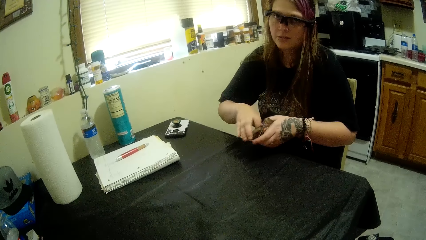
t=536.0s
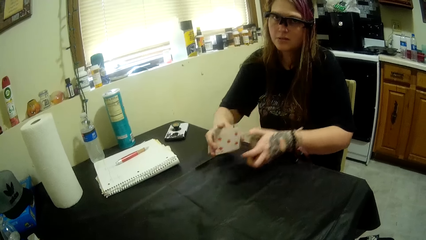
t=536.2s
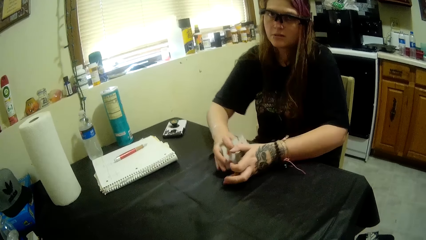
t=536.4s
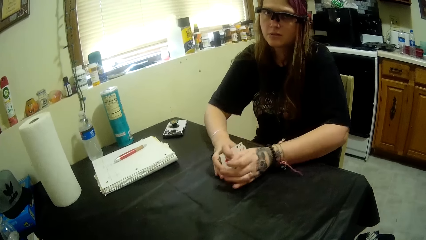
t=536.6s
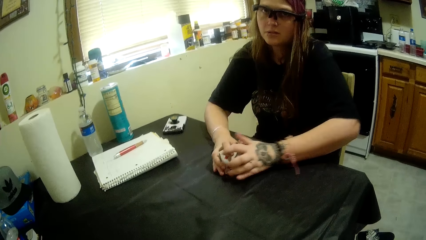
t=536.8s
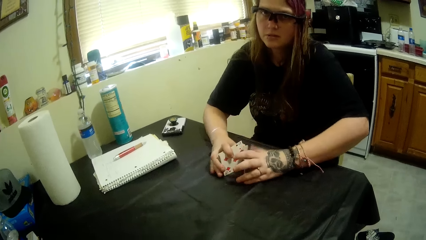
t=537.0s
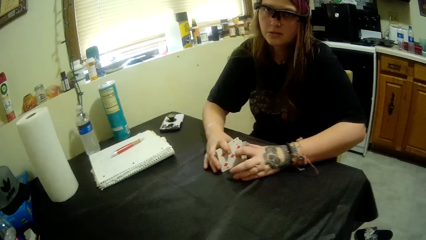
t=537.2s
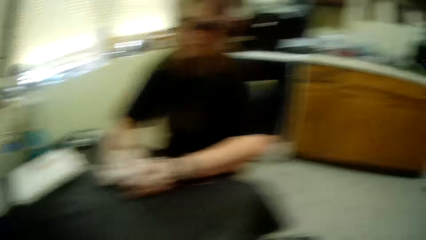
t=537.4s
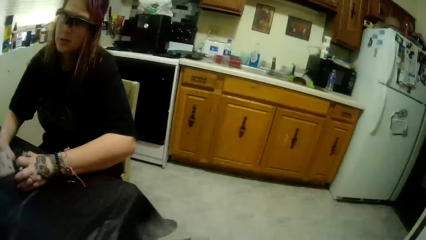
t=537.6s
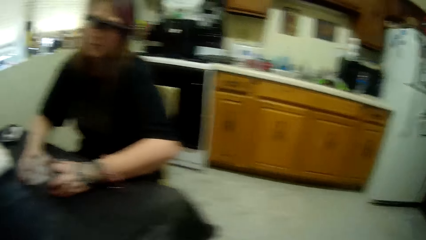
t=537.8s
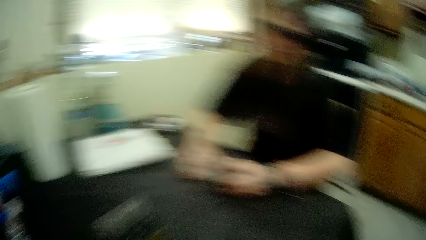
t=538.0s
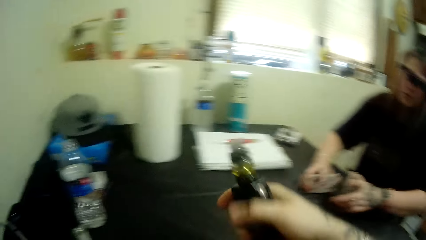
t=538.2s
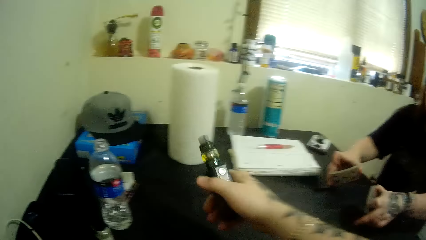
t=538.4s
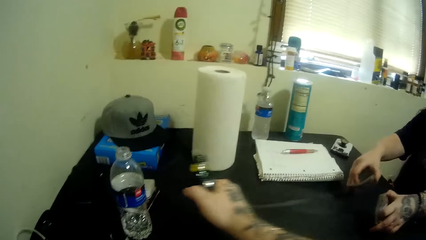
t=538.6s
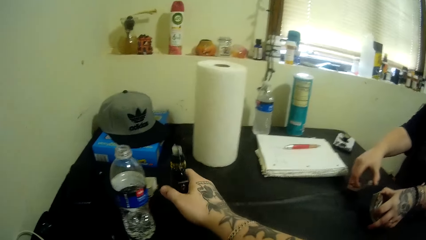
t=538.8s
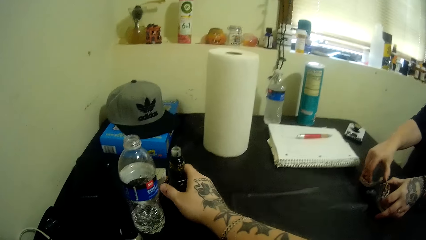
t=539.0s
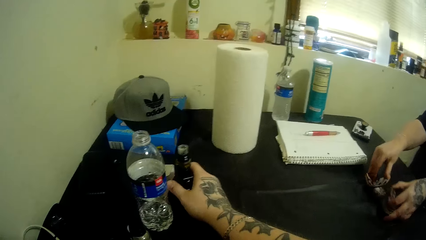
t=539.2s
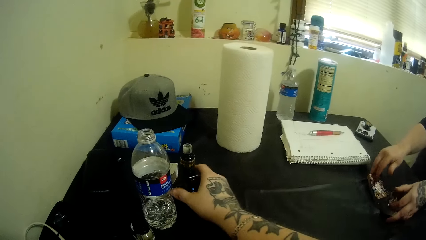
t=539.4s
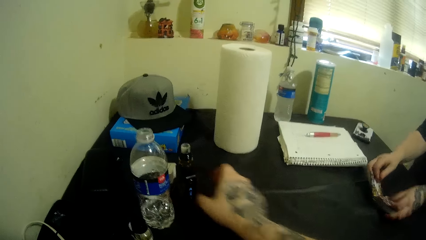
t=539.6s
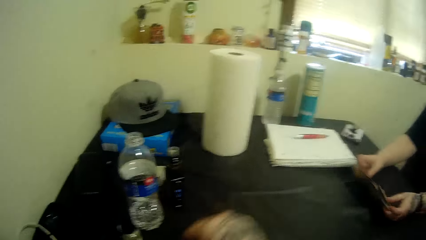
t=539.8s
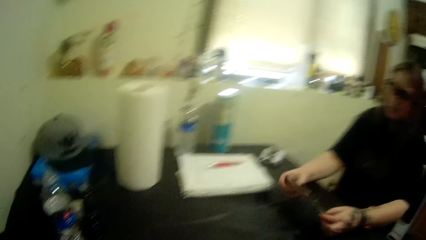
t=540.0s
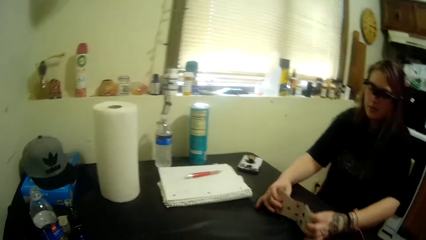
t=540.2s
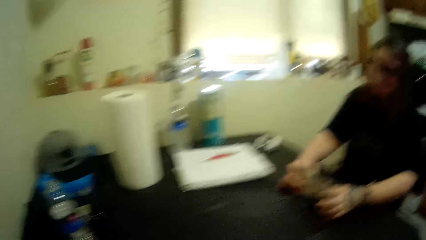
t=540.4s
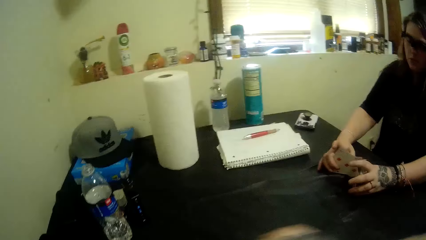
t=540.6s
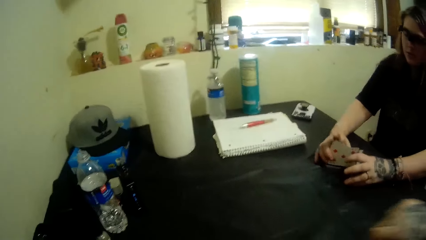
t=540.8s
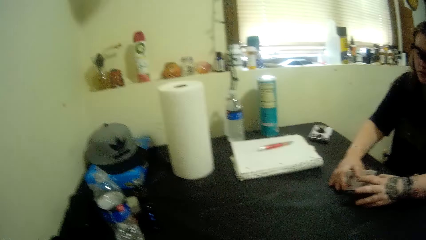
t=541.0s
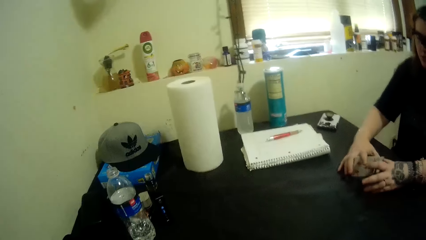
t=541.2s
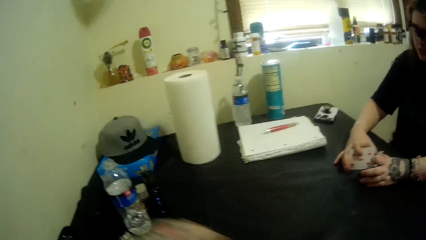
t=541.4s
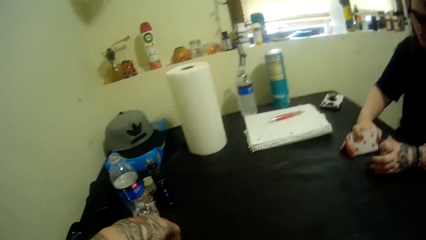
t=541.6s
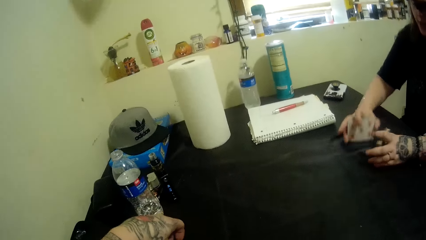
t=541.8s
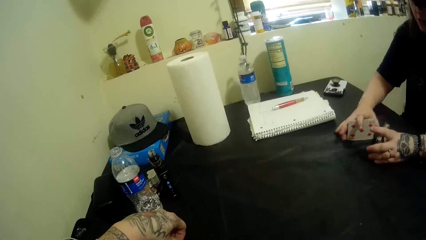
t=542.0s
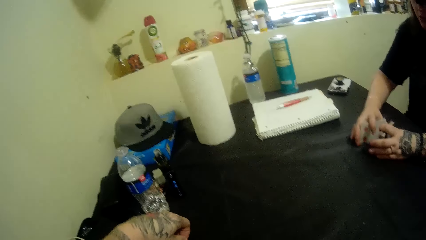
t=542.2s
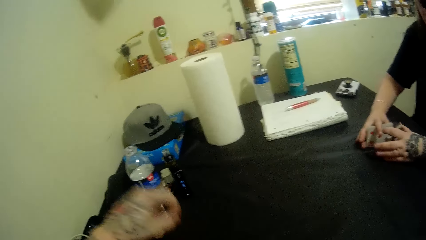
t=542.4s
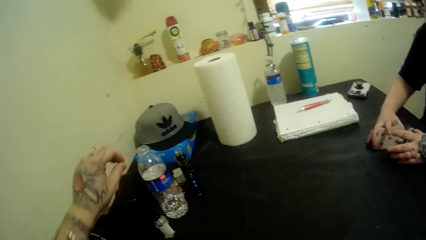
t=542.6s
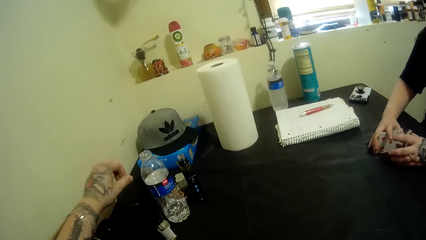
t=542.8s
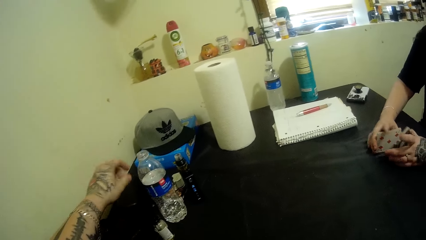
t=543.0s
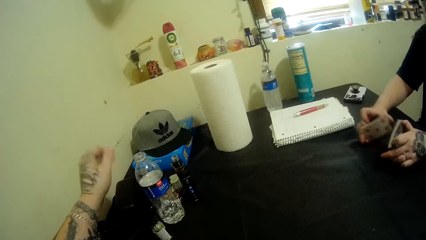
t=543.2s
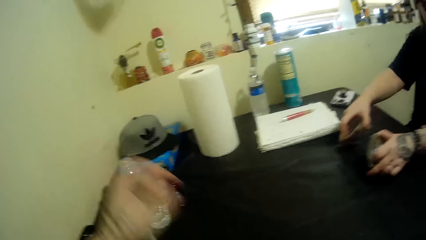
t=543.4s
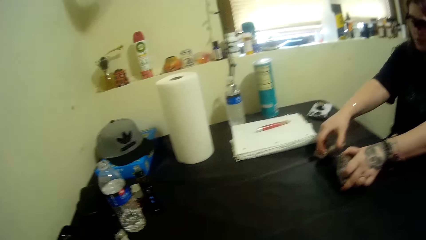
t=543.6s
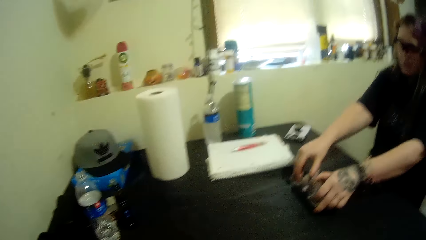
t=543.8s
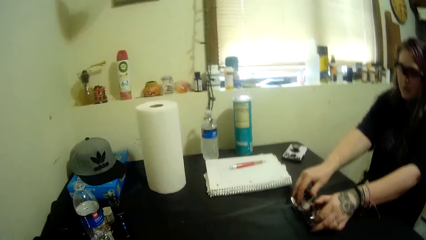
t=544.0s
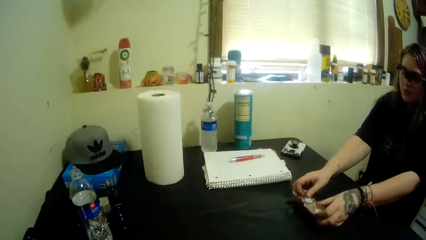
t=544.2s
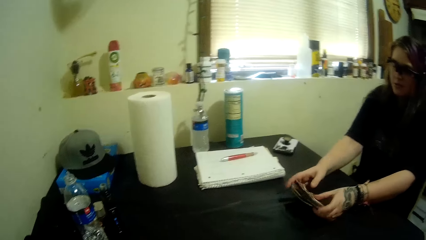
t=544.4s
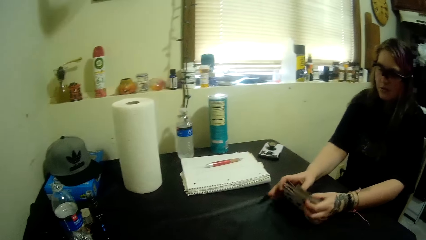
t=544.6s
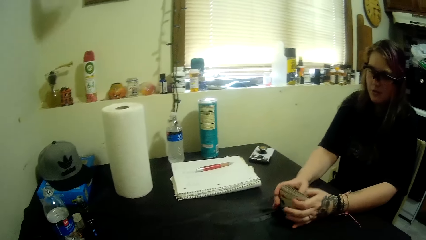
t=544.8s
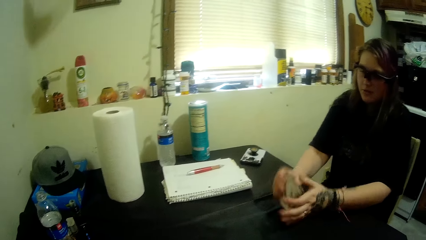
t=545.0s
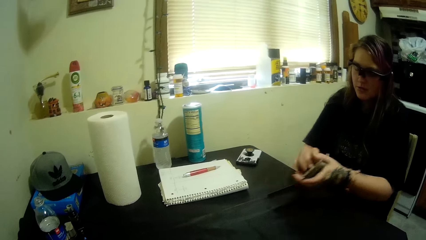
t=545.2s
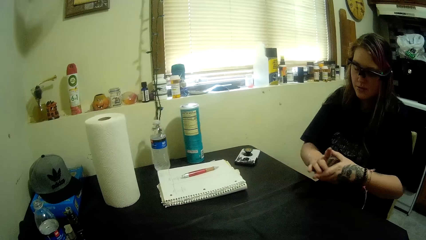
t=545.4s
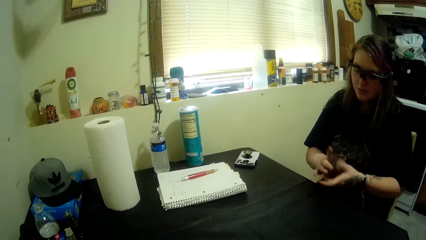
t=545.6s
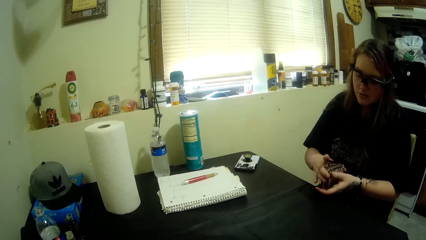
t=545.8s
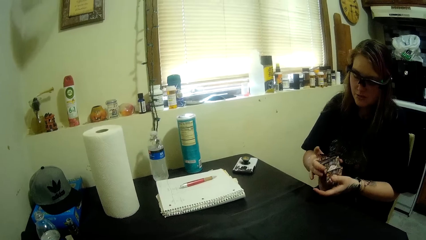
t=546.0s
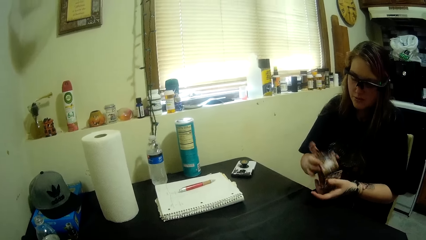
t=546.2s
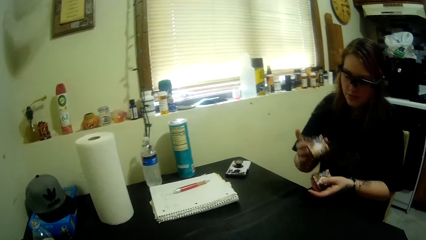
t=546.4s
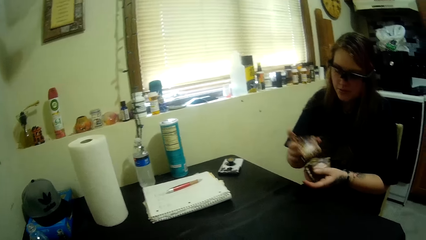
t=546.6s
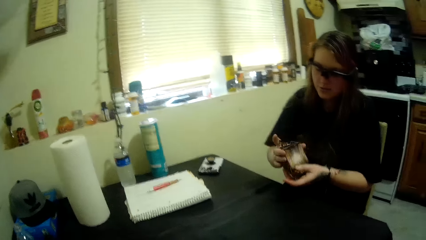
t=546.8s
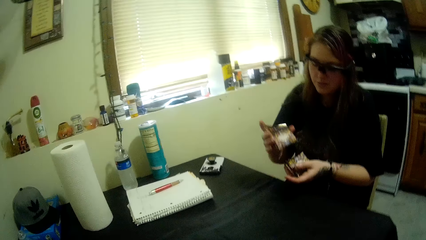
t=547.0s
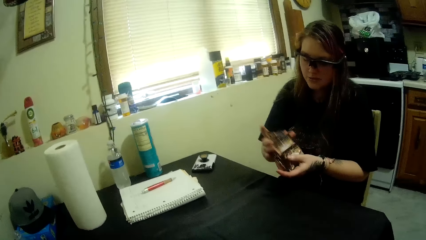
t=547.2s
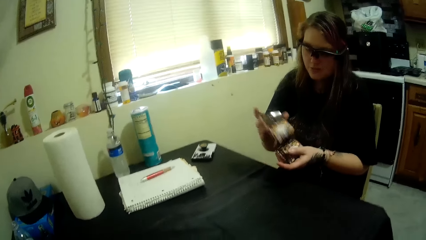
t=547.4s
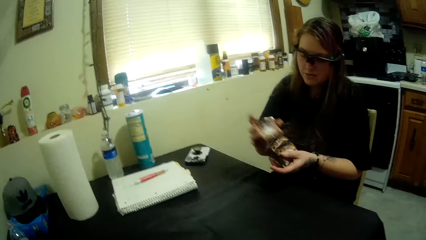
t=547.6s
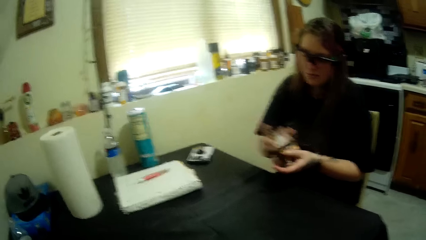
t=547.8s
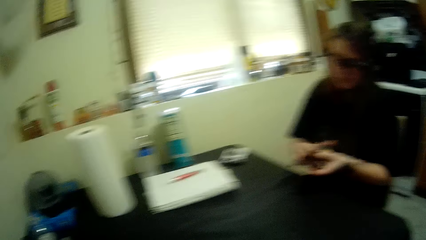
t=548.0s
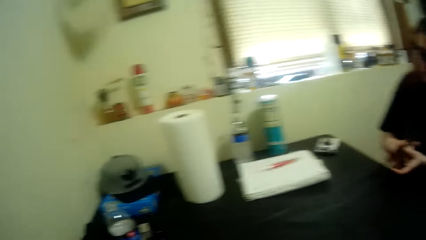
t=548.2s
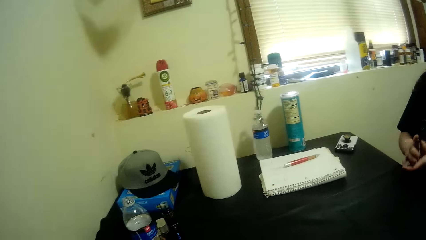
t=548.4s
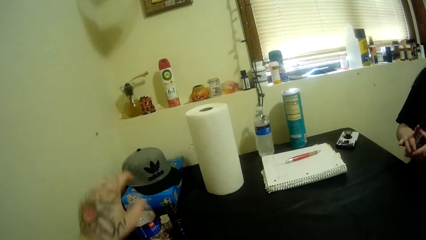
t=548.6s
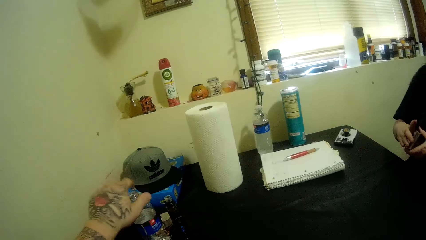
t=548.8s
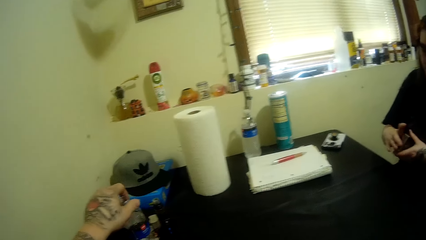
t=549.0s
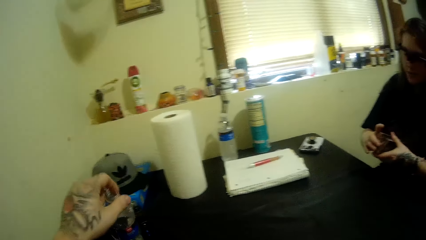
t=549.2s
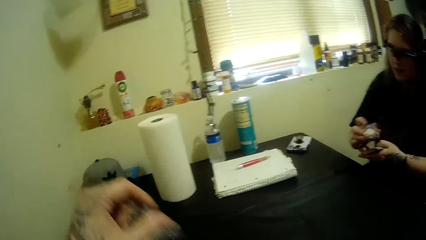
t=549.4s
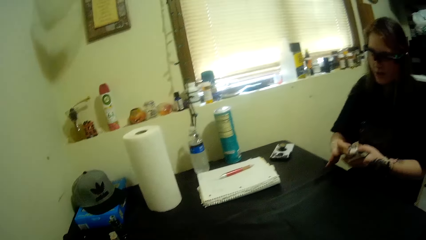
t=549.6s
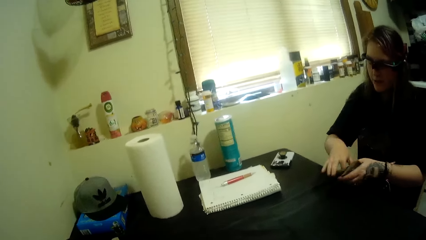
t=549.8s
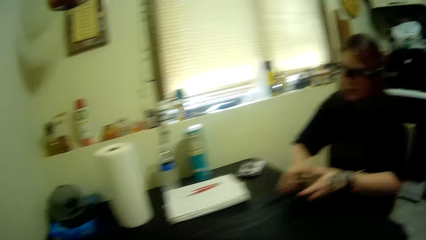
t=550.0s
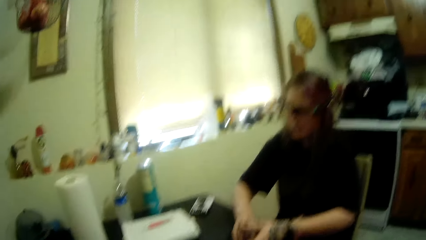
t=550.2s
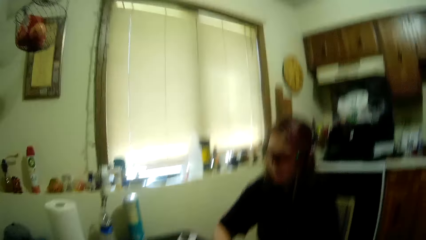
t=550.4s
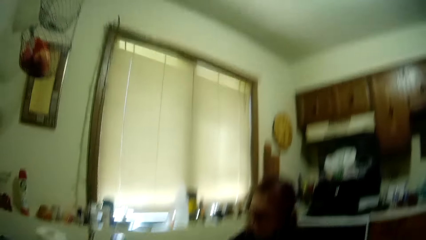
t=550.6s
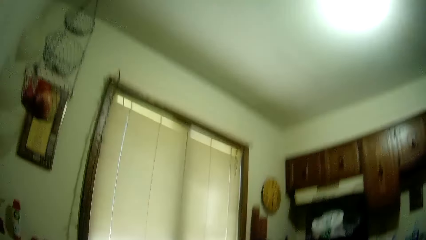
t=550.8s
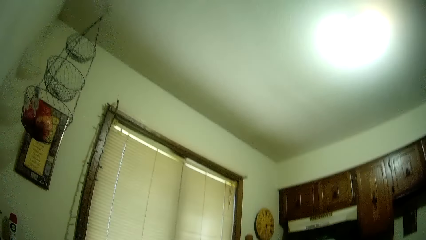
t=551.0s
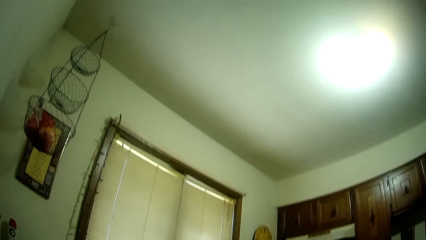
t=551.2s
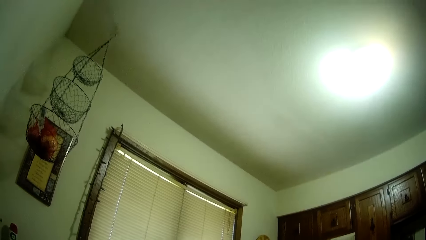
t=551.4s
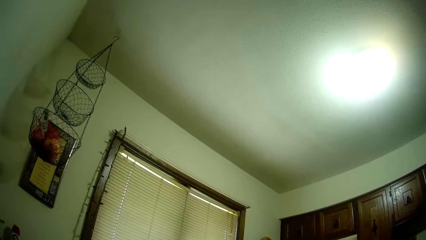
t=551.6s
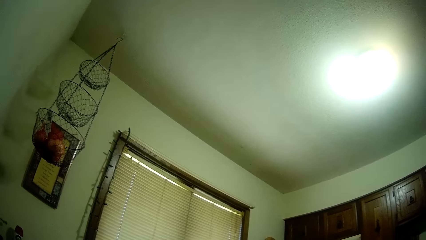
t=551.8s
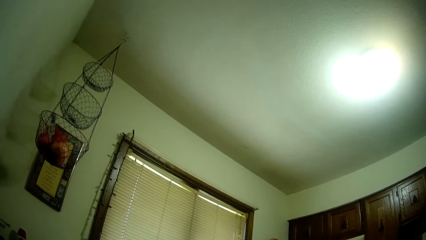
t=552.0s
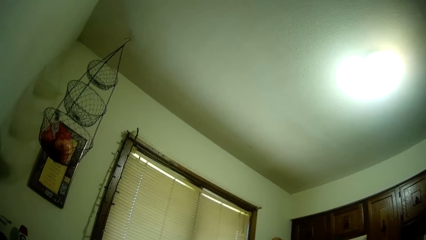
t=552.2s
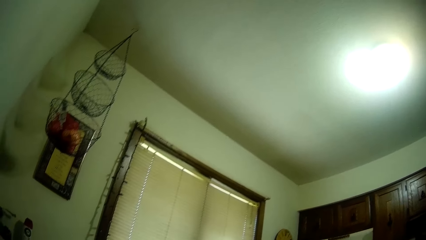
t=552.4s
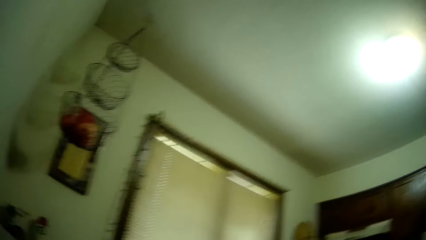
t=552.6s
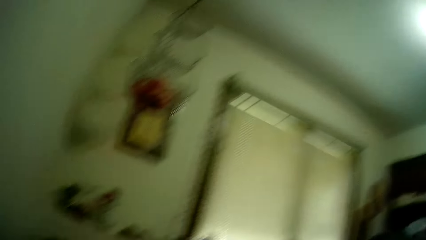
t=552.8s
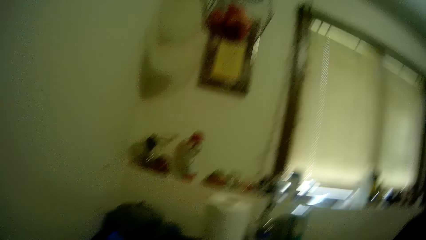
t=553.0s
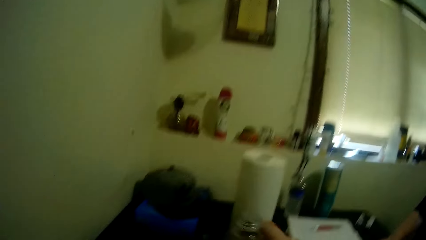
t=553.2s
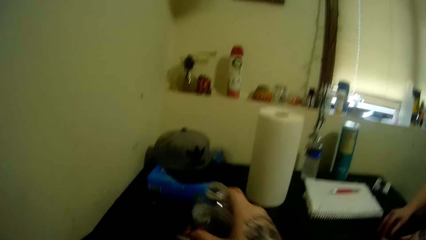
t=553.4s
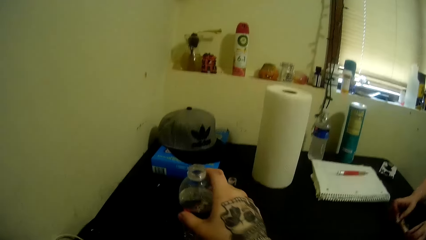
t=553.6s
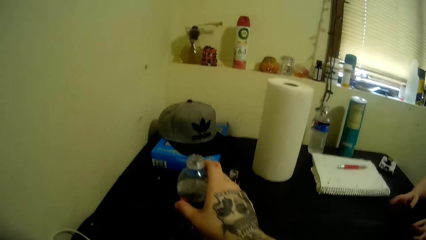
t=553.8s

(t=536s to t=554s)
A woman places the cards on the table and divides the cards into two. The camera wearer picks the vaporizer. He drops the bottle in his hand with his right hand. He returns the vaporizer. He picks something. He throws an object away. The woman shuffles the cards. The camera wearer picks the bottle on the table with his left hand. He looks up.
